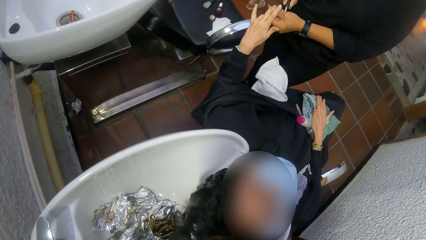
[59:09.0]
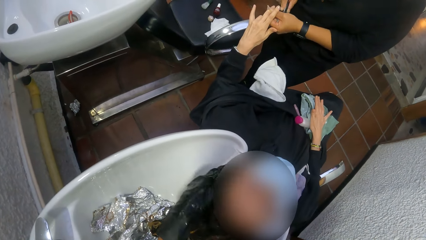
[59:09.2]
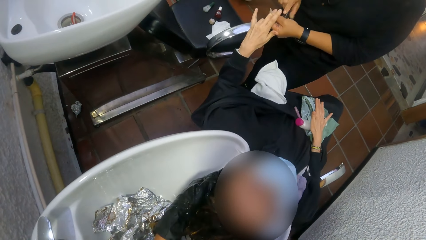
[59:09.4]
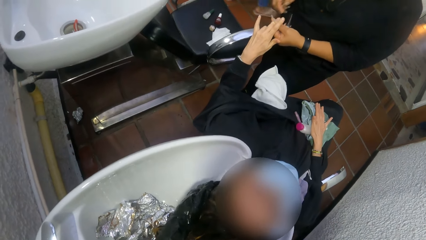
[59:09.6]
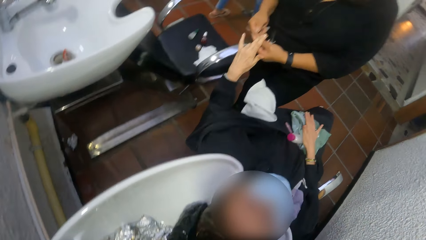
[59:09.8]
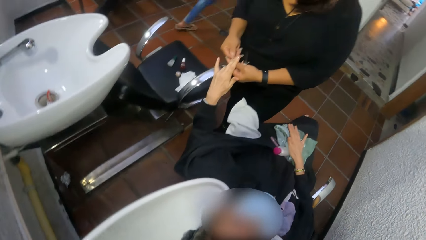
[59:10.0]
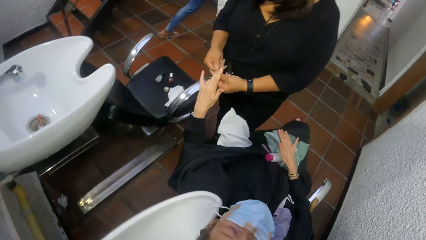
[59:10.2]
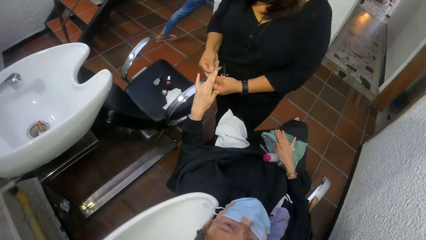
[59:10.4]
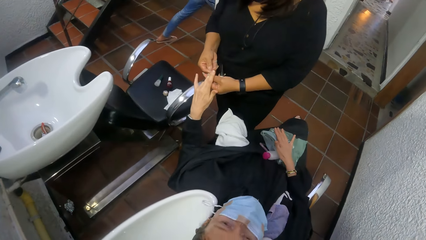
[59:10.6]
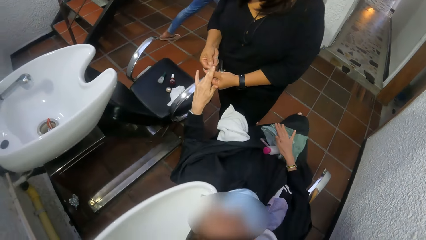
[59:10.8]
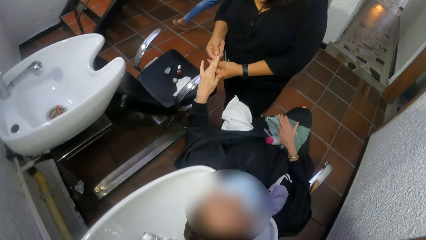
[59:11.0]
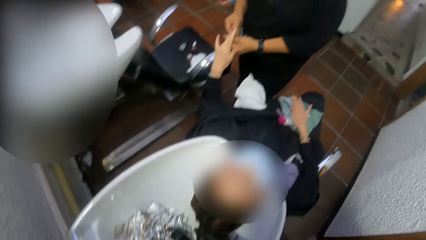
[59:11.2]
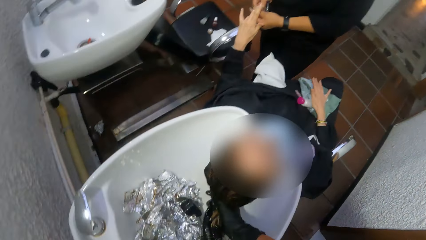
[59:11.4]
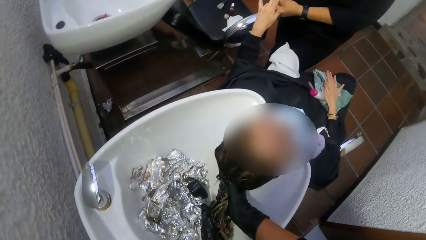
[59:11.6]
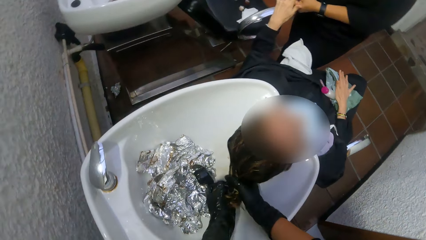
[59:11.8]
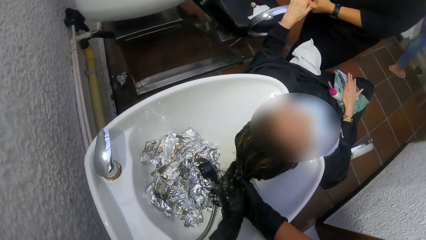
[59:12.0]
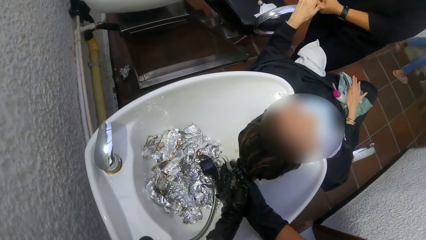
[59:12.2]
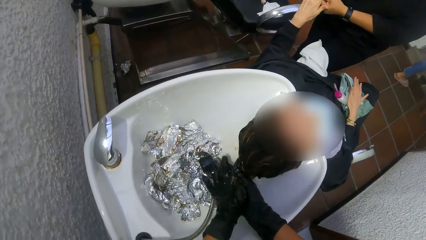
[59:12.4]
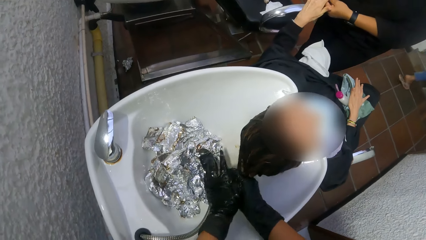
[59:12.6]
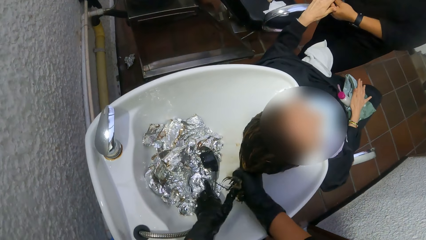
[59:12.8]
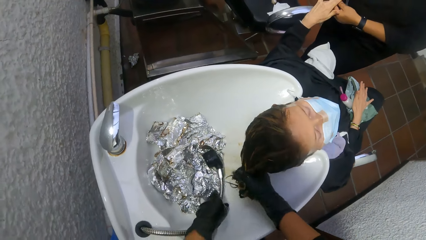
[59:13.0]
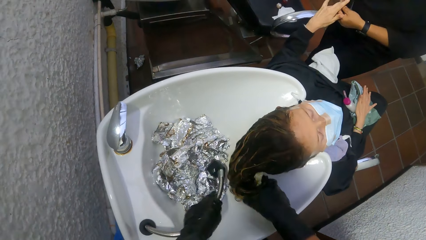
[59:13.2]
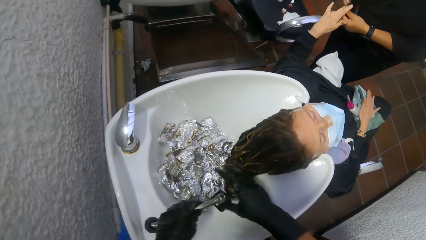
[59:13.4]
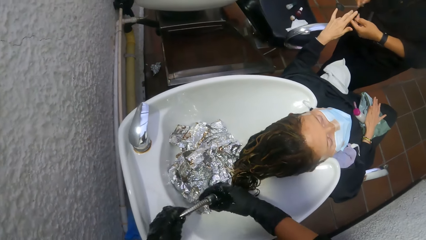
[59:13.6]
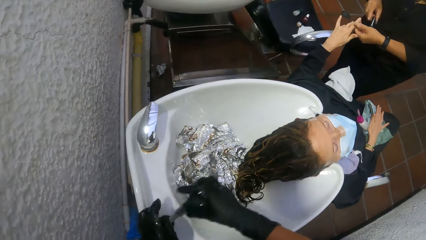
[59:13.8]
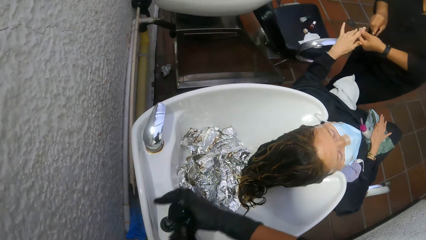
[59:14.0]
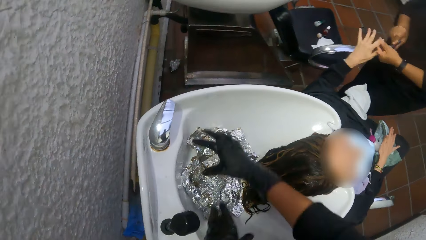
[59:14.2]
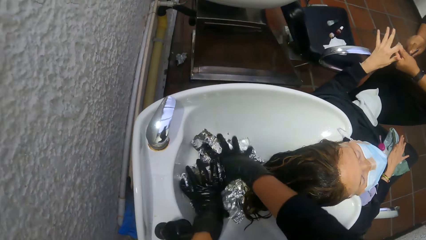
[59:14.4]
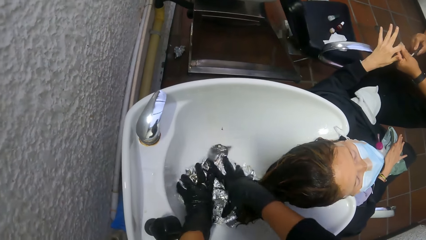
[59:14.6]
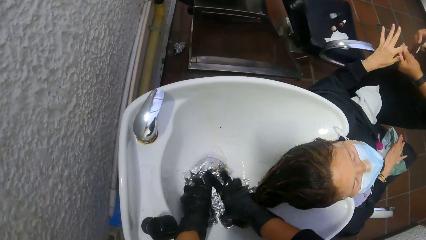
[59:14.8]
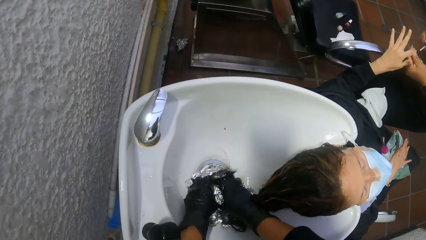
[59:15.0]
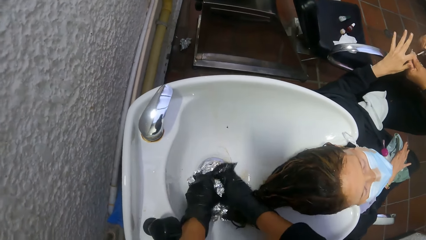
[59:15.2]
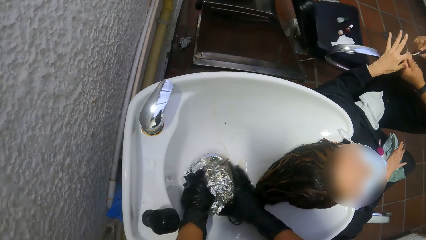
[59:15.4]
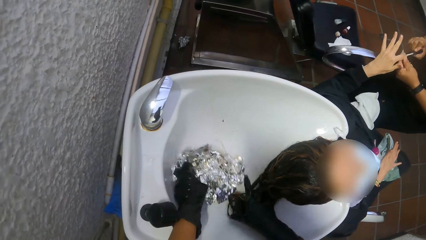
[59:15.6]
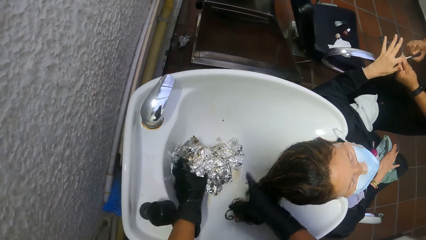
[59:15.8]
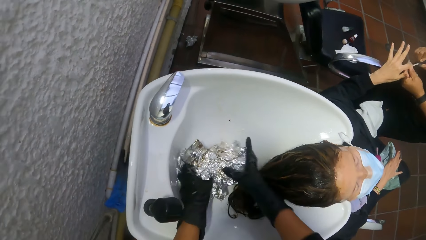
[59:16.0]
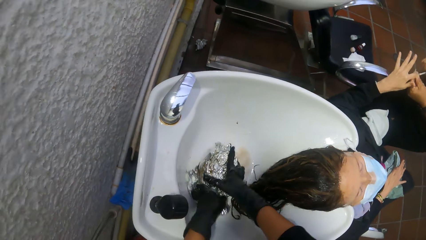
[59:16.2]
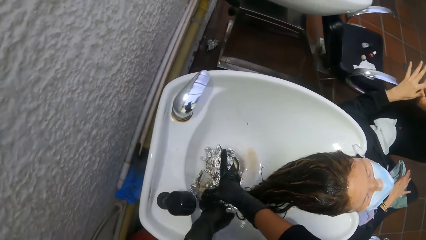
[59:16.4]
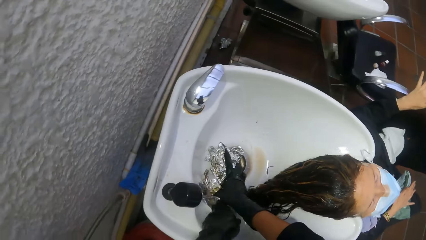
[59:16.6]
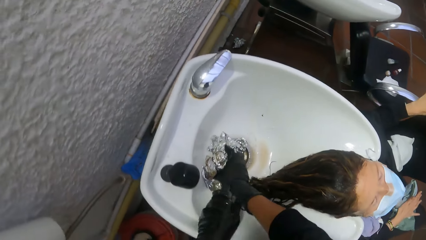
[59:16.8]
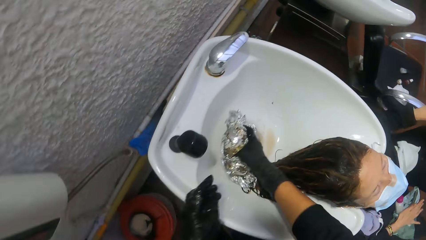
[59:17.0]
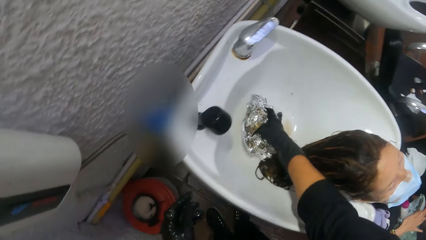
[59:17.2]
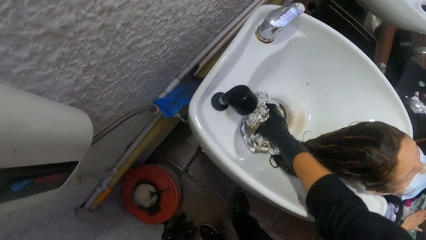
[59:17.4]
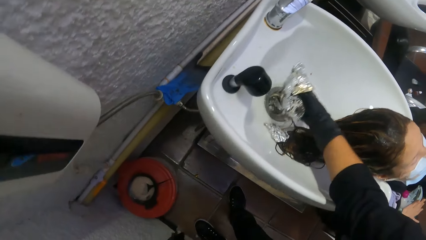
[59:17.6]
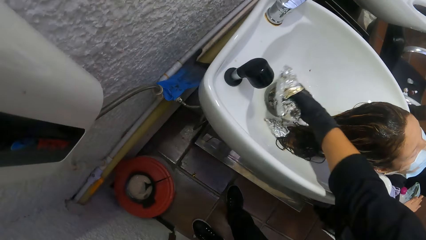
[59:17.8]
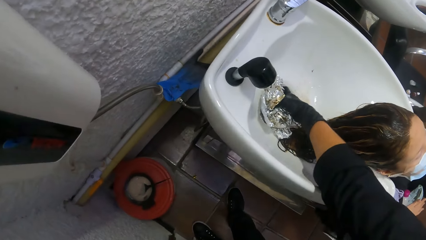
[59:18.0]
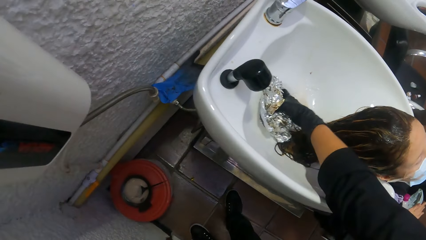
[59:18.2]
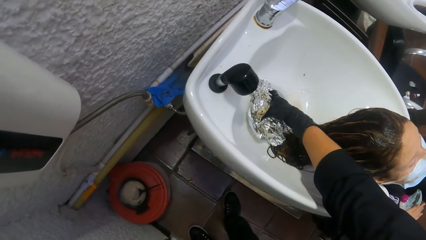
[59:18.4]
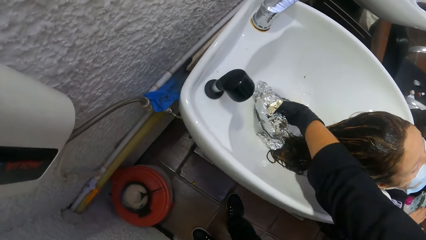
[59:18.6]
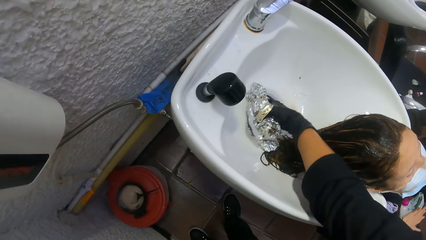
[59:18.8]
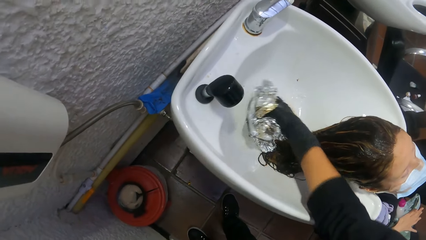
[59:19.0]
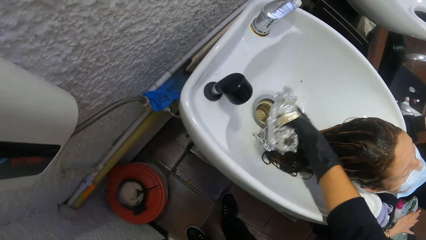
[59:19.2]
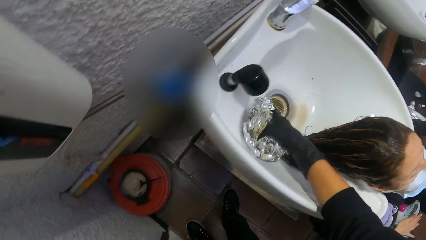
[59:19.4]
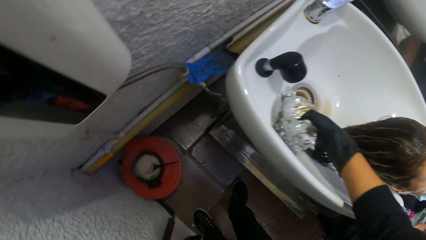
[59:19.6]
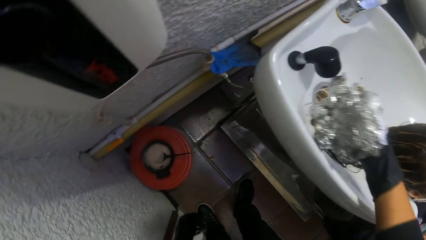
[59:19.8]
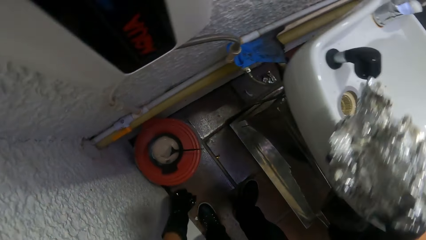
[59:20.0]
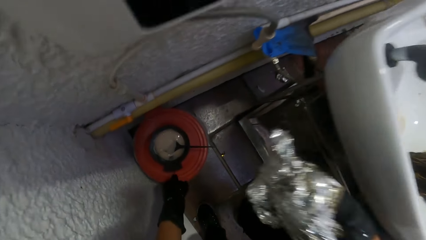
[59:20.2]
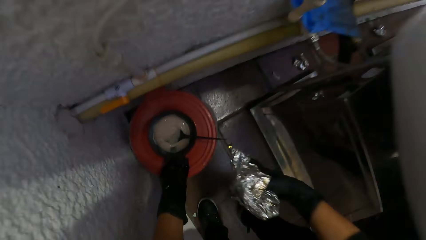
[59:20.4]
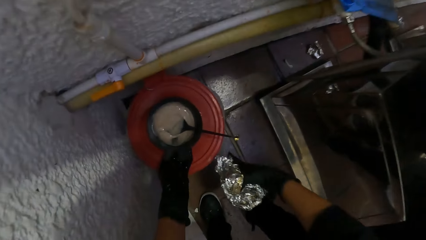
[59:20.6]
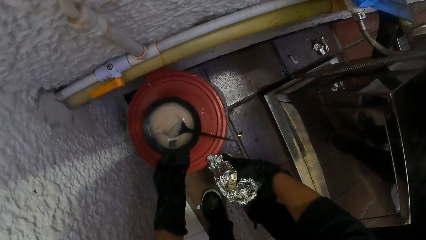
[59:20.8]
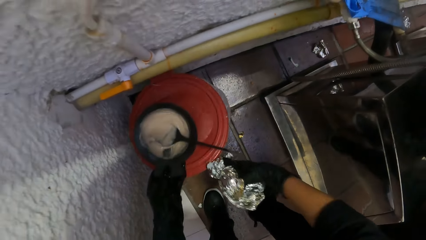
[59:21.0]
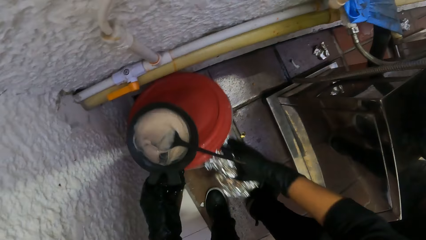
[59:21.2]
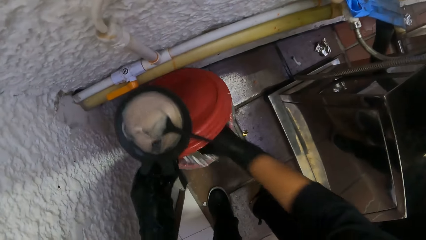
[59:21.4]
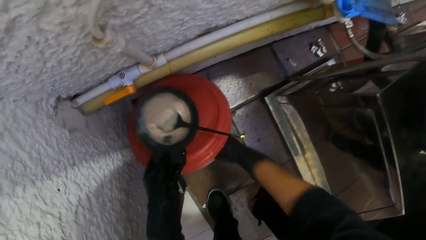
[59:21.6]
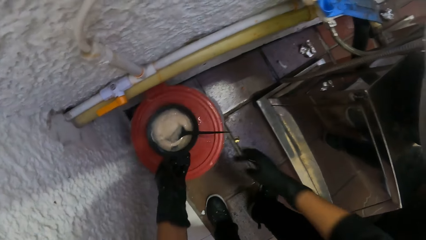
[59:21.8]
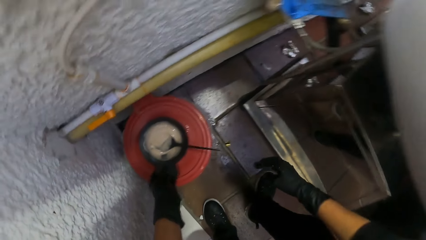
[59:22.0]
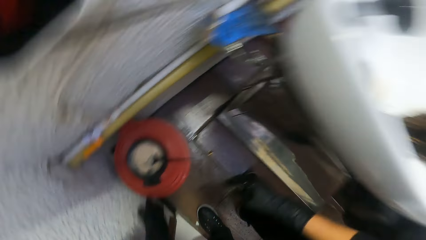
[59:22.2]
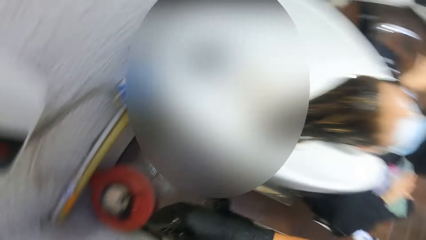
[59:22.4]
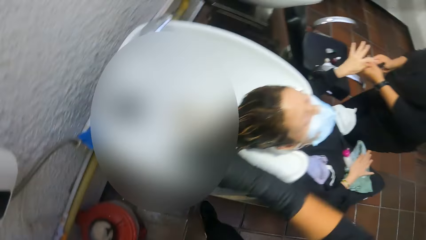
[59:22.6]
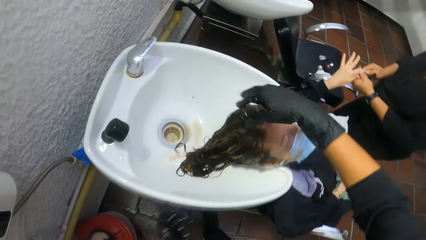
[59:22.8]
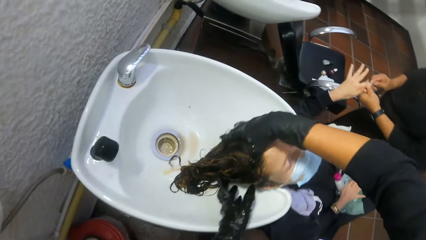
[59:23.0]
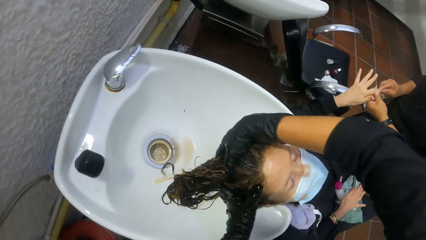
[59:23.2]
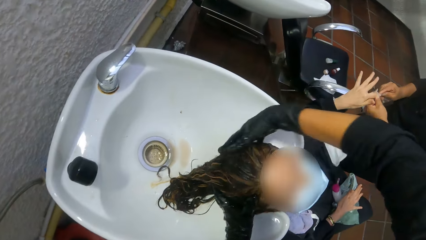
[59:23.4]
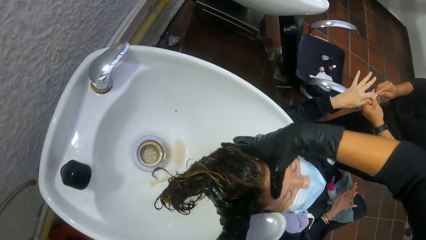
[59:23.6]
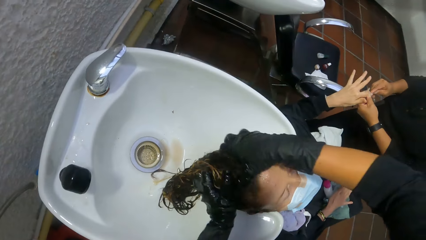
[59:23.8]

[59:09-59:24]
The camera wearer picks a faucet from the salon basin with her left hand. She holds the faucet with both hands. She drops the faucet in her hands on the salon basin. She picks foil papers from the salon basin with both hands. She holds the foil papers with her left hand. She passes the foil papers from her left hand to her right hand. She picks a foil paper from the salon basin with her right hand. She lifts a black container with shampoo on a waste bin with her left hand. She lifts the waste bin's lid with her right hand. She drops the foil papers in her right hand in the waste bin. She places the black container with shampoo on the waste bin with her left hand. She washes the woman's hair with both hands.
